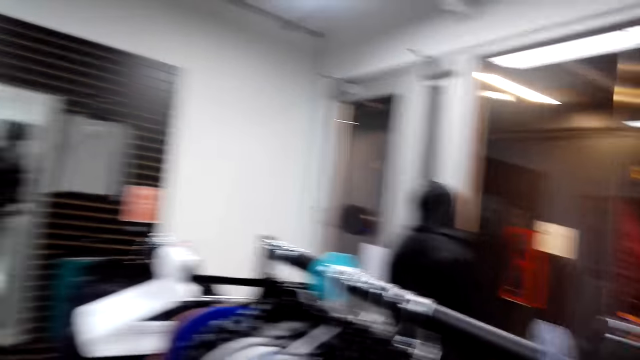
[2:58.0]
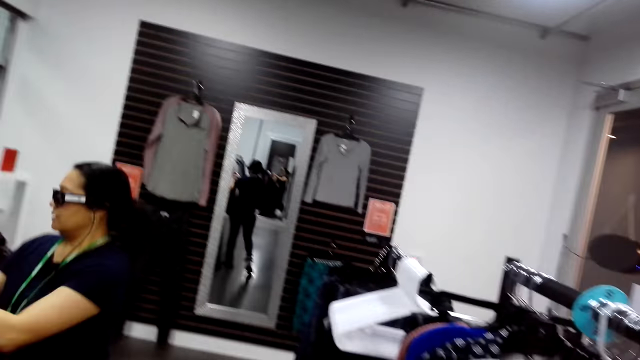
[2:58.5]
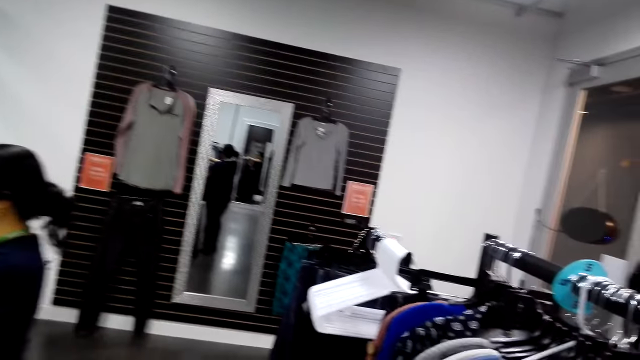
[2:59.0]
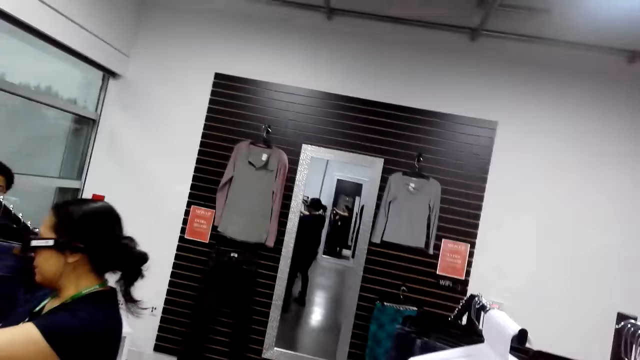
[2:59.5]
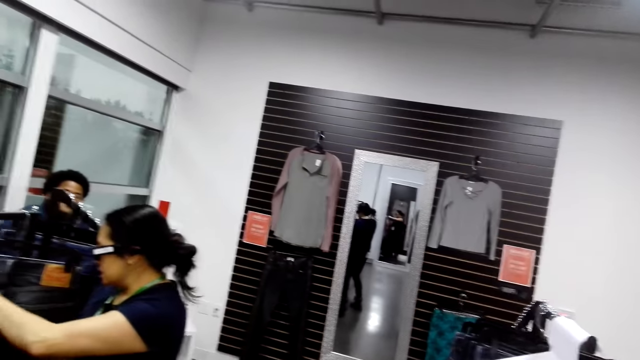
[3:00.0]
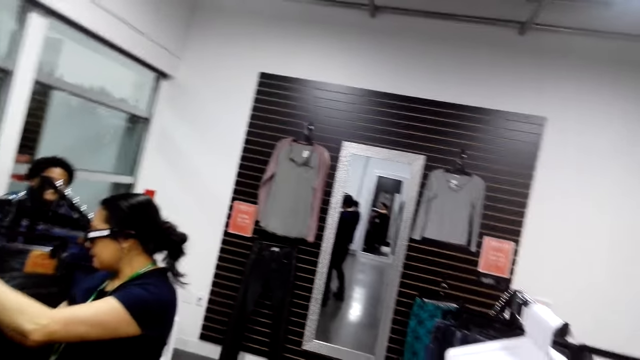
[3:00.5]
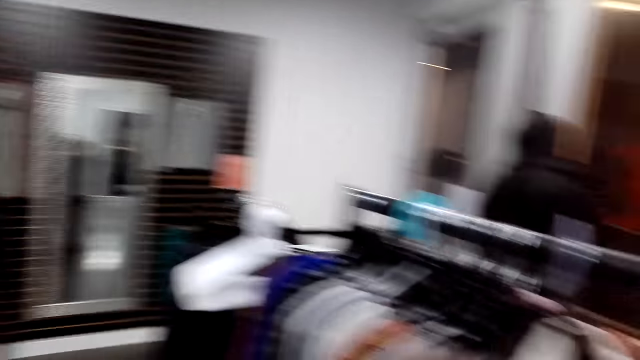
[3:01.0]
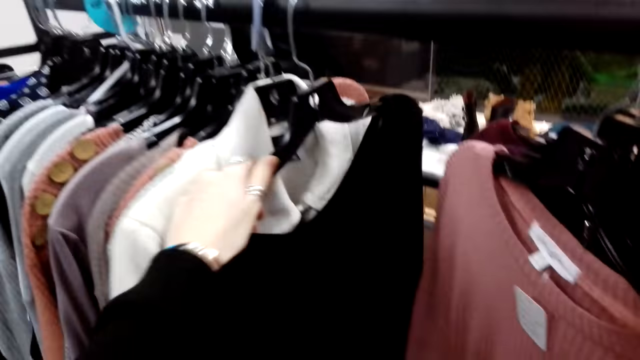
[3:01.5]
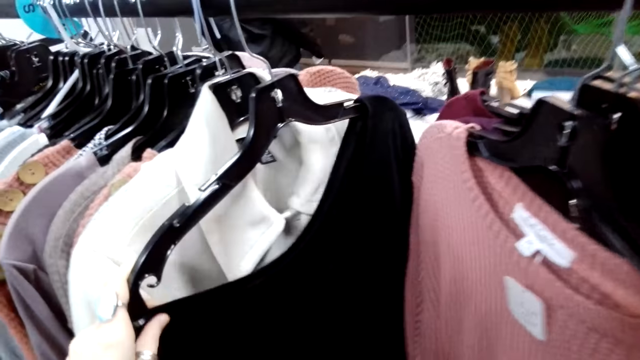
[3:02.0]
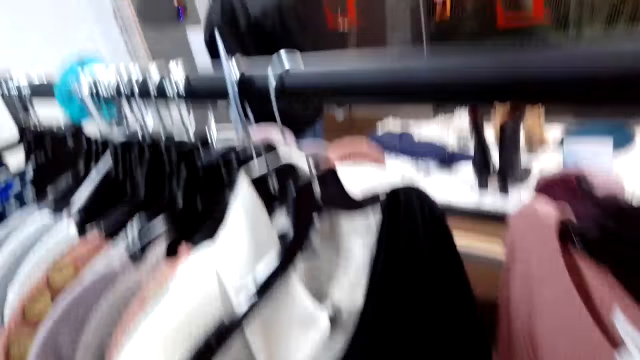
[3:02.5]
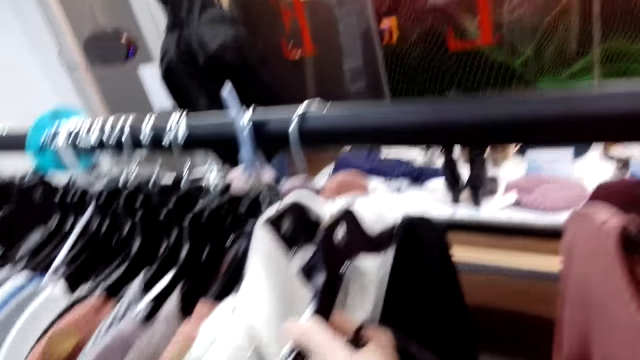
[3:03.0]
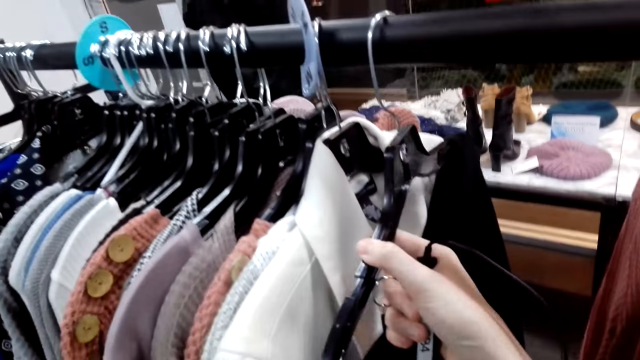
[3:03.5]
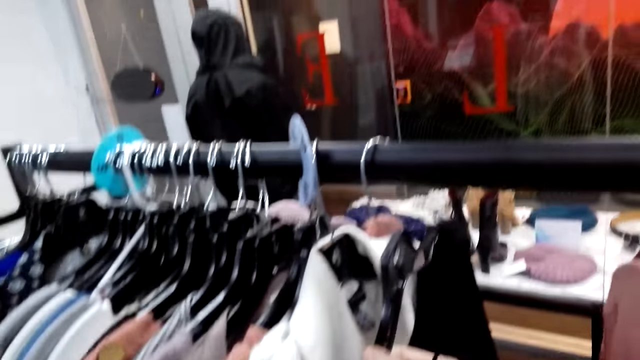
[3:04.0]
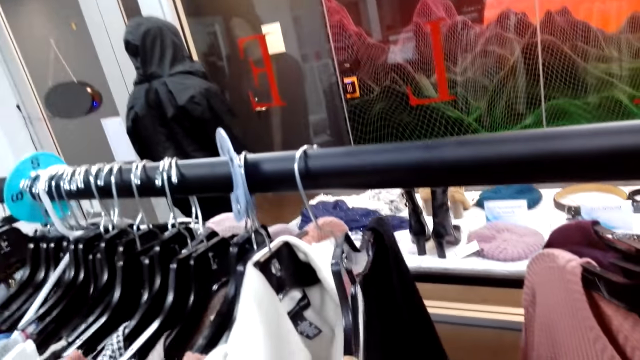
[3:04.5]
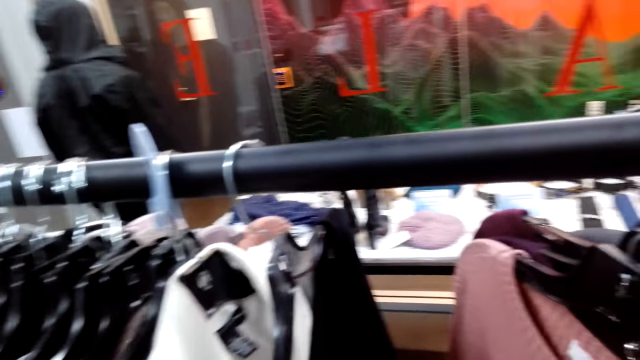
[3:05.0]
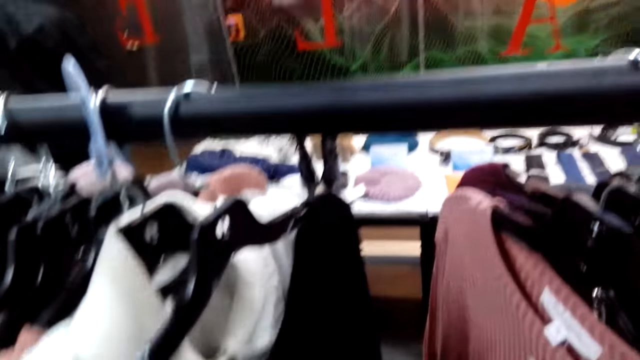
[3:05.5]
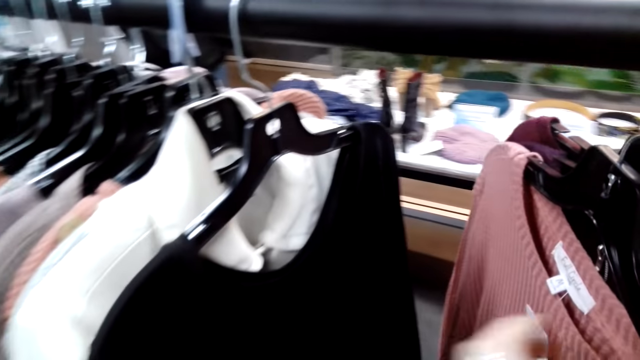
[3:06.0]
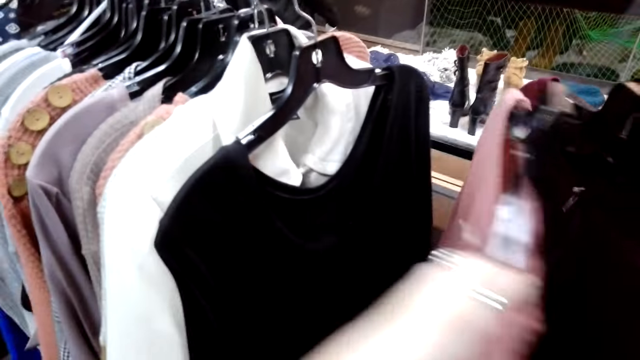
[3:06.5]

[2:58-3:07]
The camera wearer turns to the side. They hang the sweater. A man holds a cloth on the hanger. The camera wearer turns to the side. They hold the cloth on the hanger.

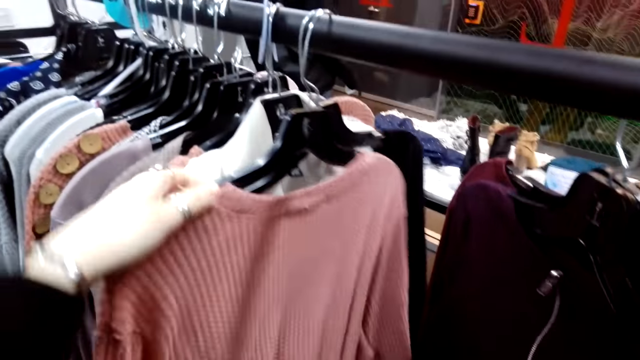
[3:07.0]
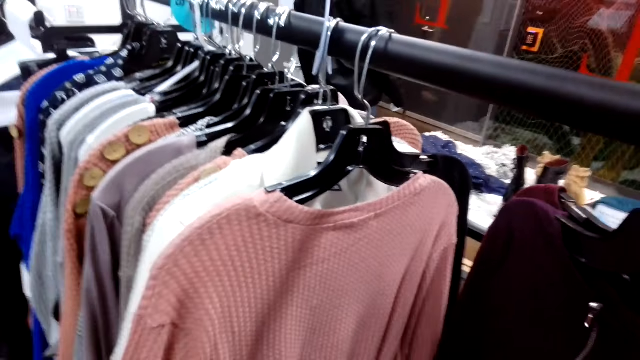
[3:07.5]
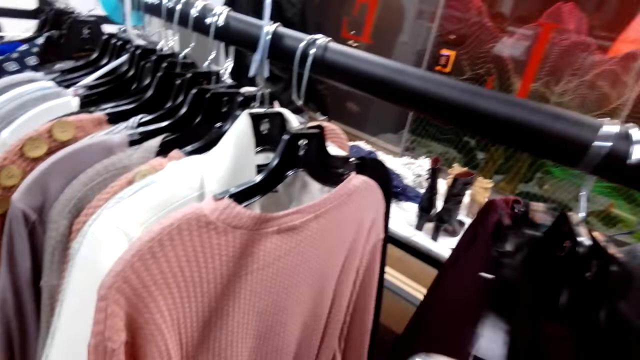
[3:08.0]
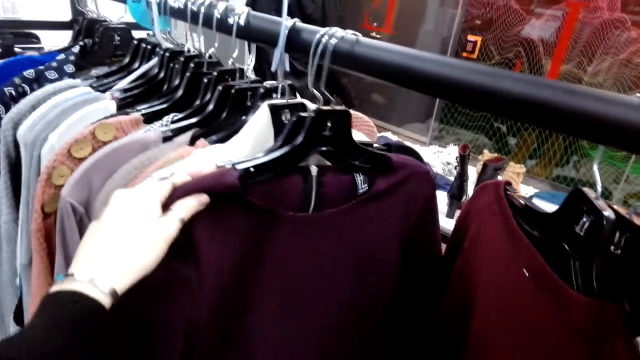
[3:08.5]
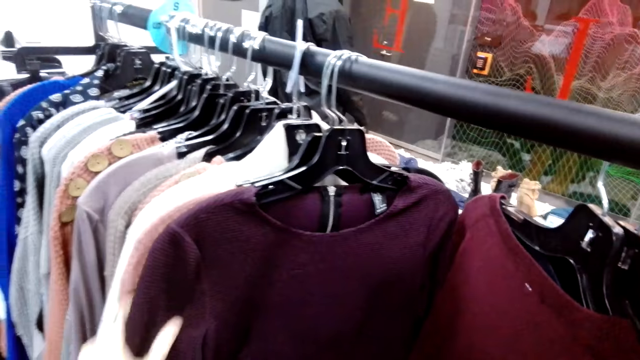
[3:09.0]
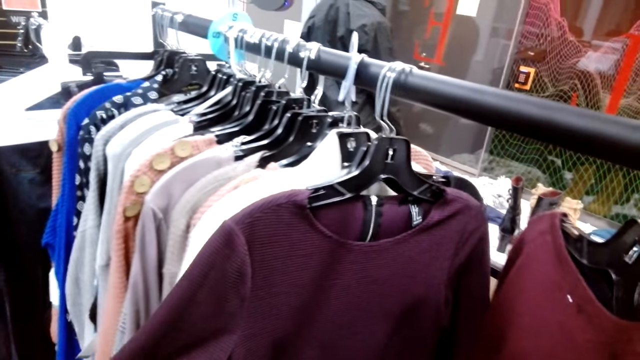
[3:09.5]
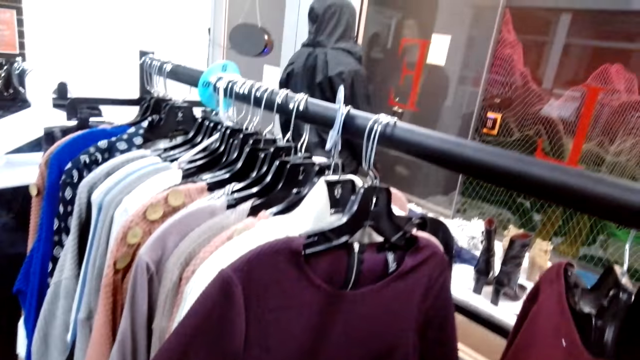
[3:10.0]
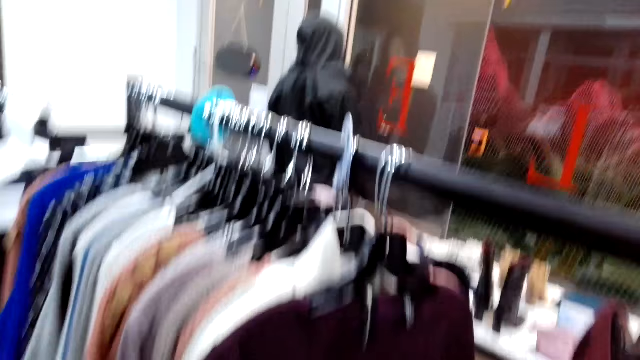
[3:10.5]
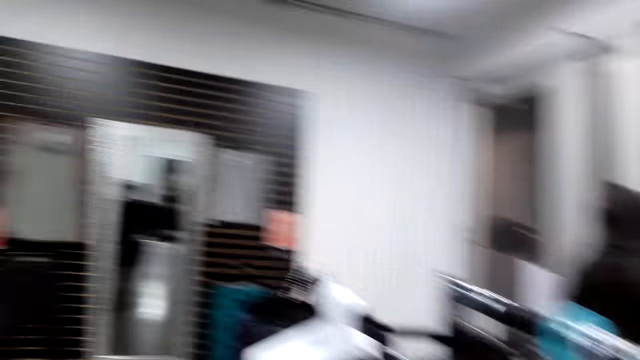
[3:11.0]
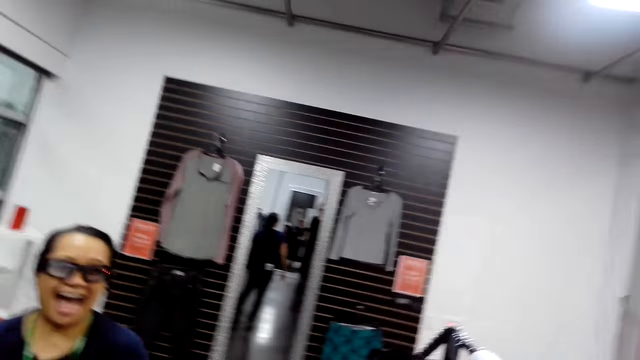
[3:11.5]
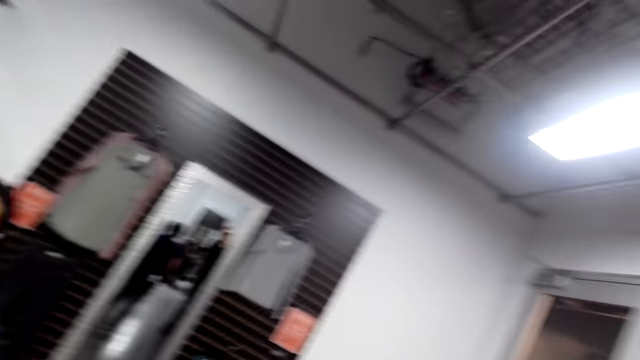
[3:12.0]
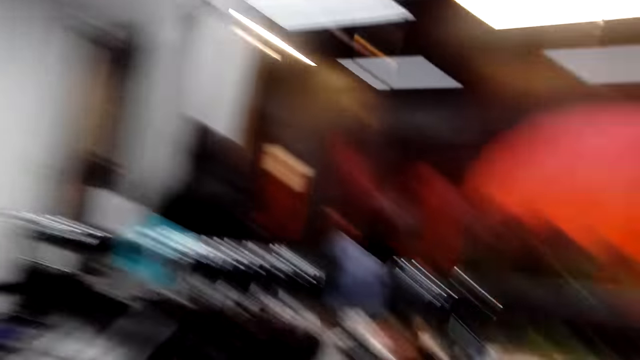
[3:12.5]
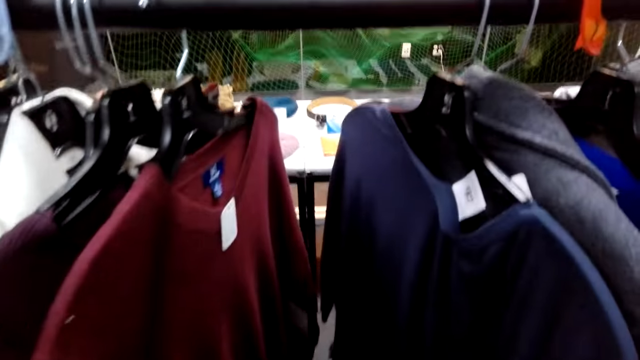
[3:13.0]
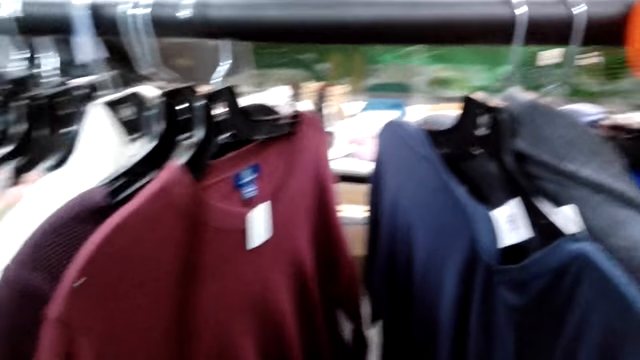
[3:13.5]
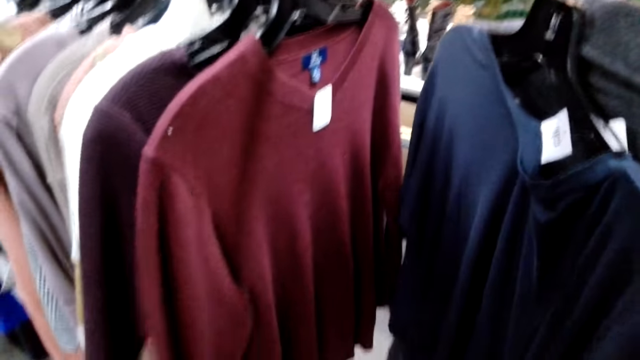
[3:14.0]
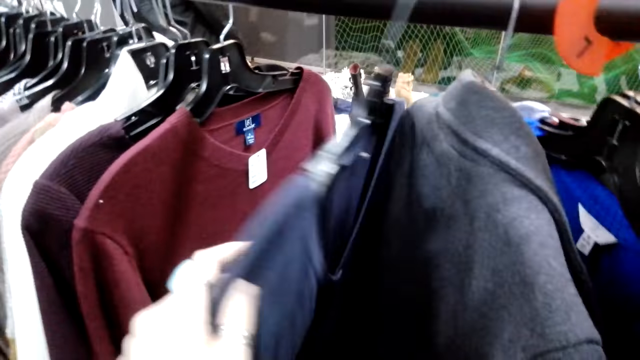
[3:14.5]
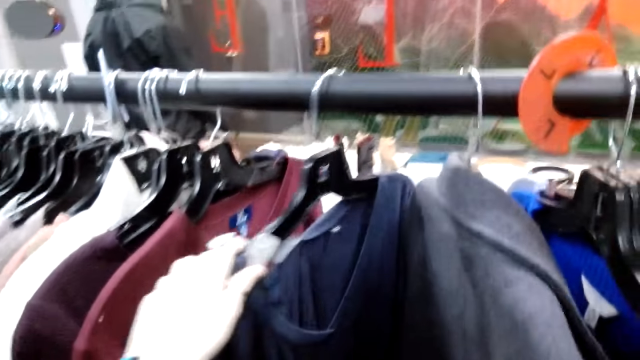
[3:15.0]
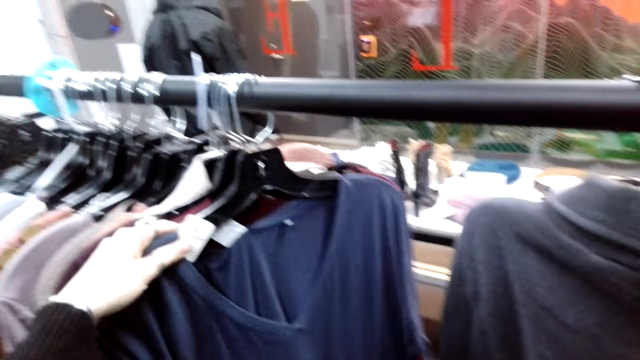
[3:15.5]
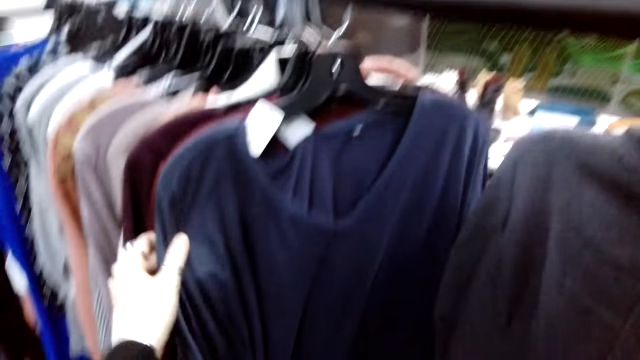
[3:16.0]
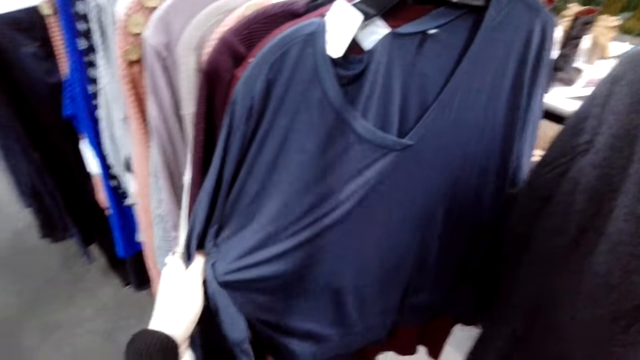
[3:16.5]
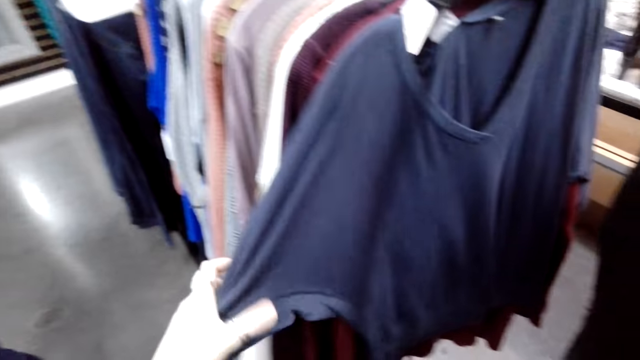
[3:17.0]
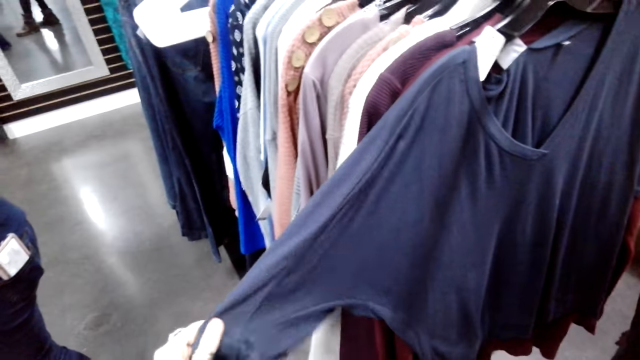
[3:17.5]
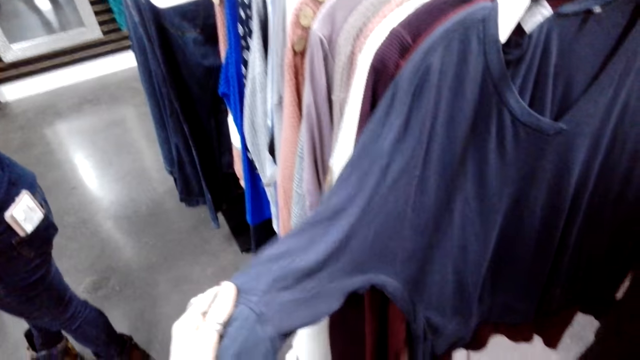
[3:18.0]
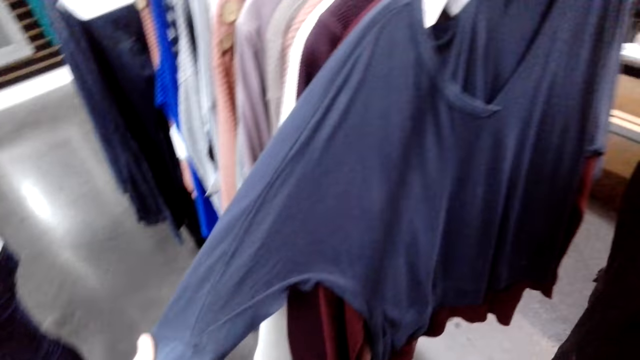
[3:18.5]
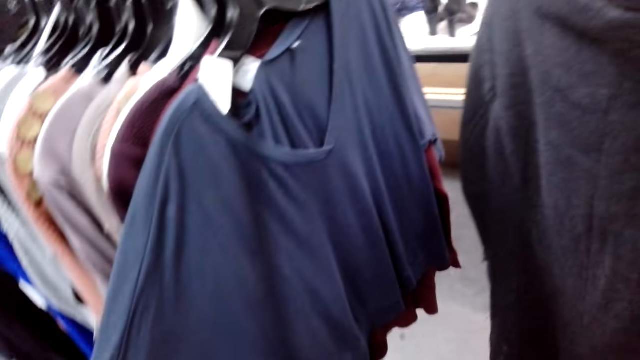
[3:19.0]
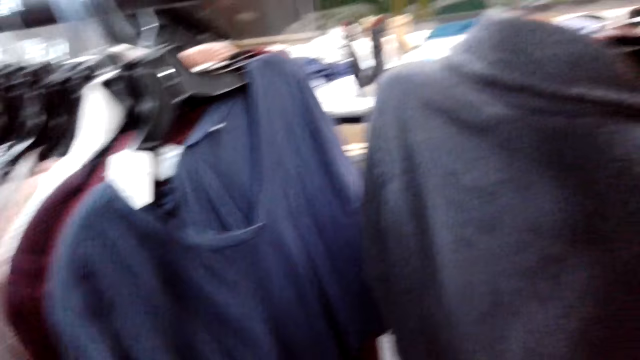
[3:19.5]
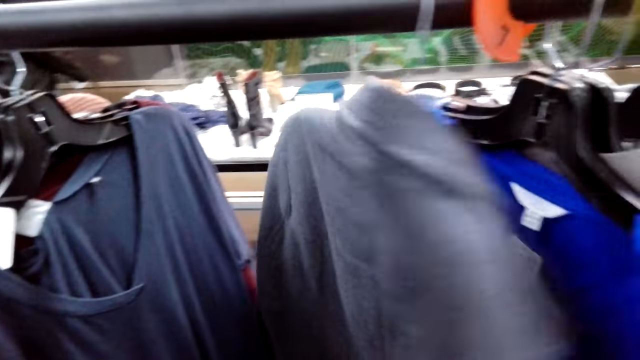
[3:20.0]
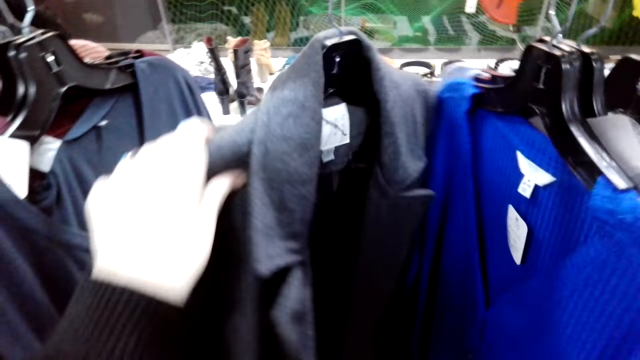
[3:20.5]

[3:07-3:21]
The camera wearer turns to the side. A woman checks on clothes. The camera wearer checks on hung sweaters. They hold a cloth on the hanger. The woman laughs out. The camera wearer laughs out. They look at a top.
